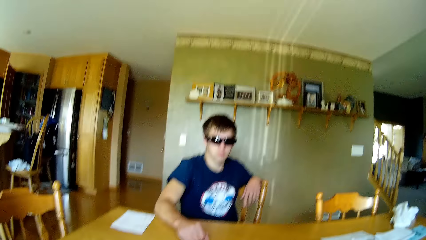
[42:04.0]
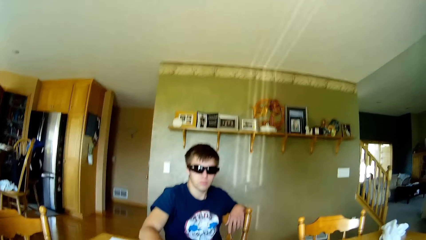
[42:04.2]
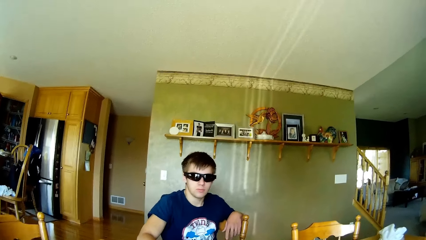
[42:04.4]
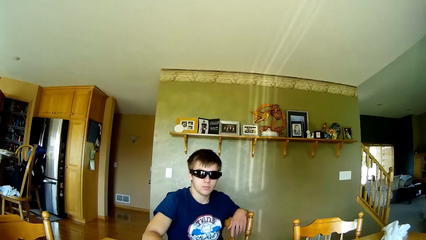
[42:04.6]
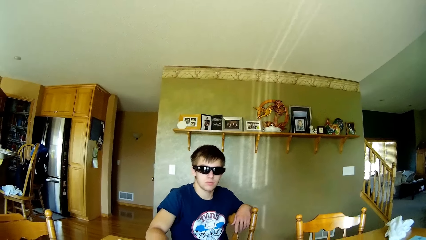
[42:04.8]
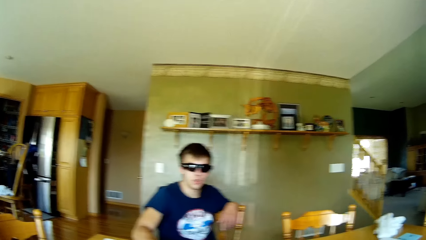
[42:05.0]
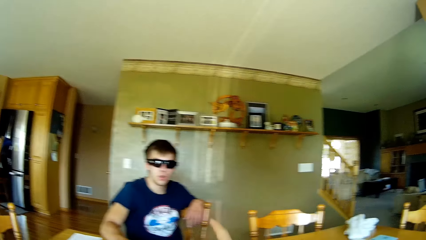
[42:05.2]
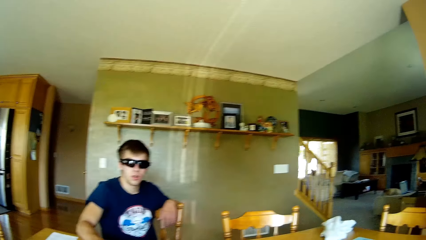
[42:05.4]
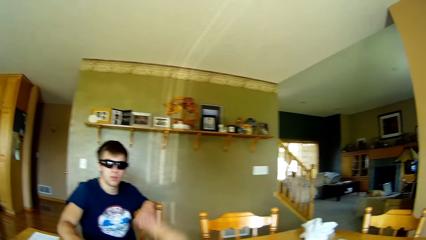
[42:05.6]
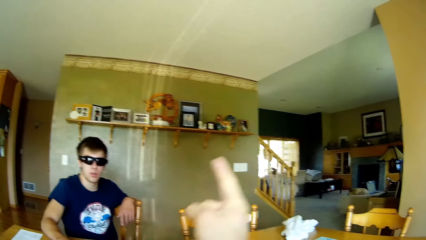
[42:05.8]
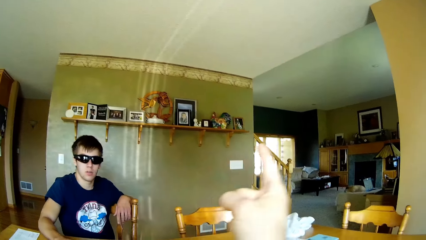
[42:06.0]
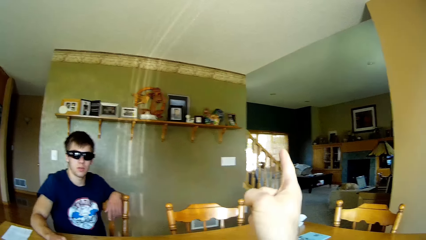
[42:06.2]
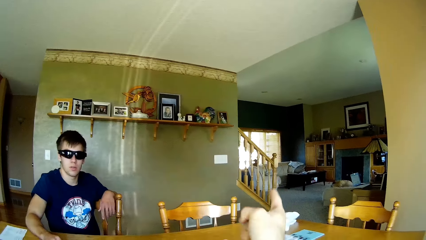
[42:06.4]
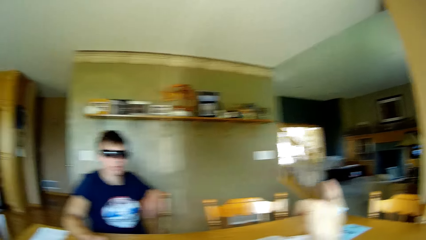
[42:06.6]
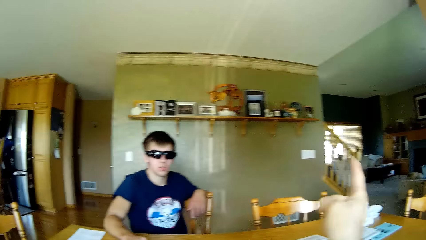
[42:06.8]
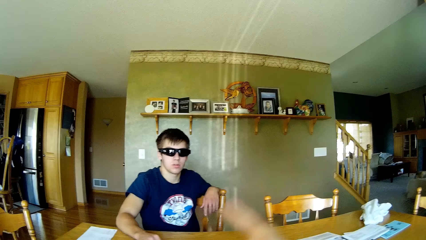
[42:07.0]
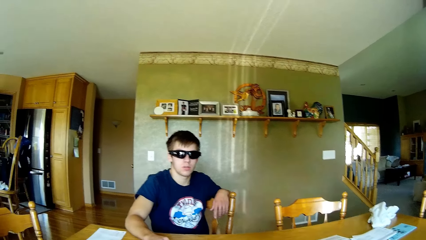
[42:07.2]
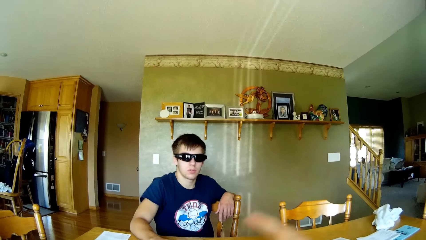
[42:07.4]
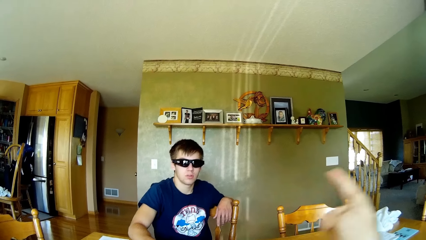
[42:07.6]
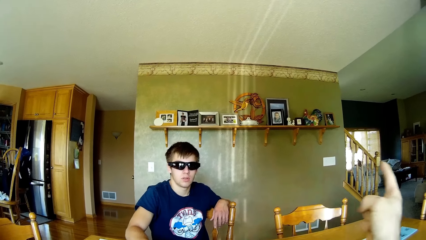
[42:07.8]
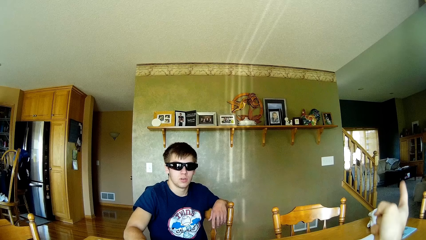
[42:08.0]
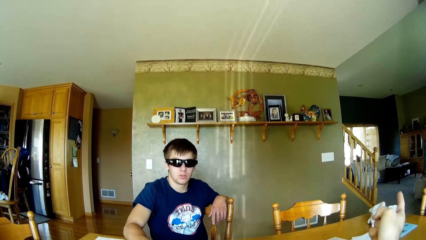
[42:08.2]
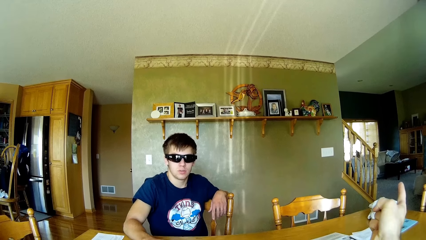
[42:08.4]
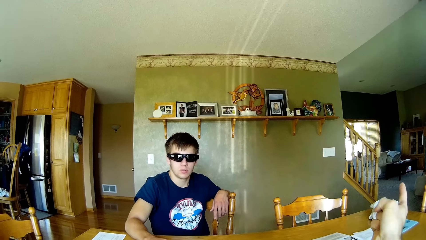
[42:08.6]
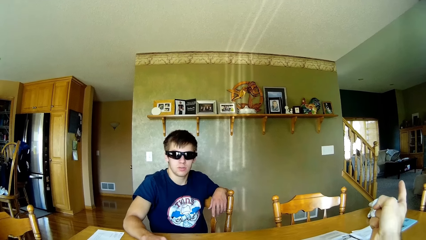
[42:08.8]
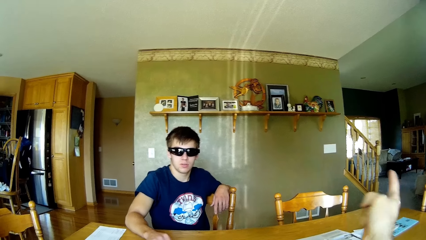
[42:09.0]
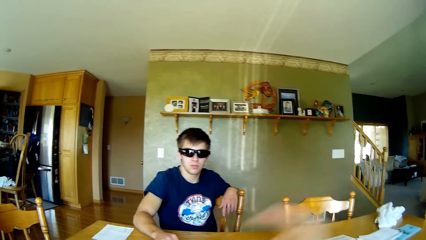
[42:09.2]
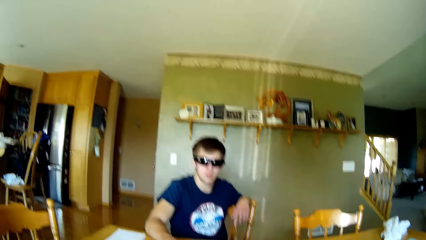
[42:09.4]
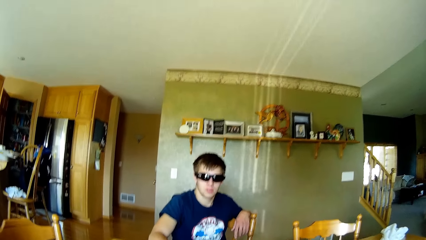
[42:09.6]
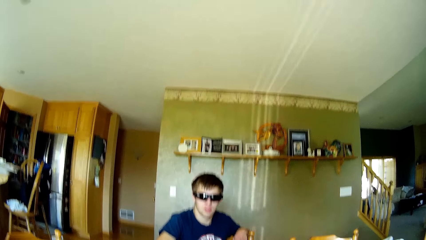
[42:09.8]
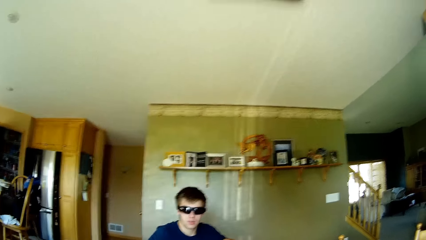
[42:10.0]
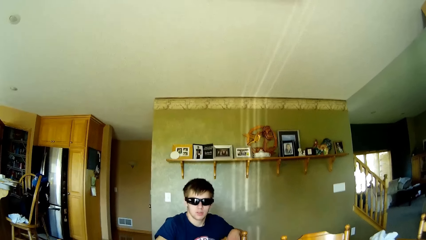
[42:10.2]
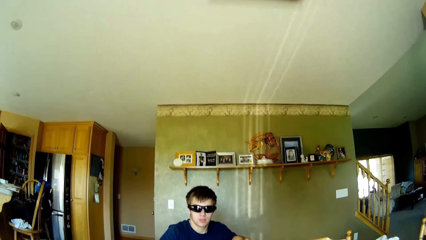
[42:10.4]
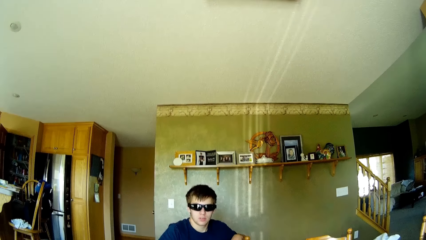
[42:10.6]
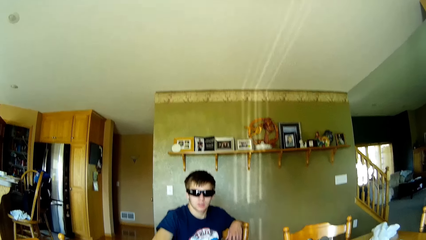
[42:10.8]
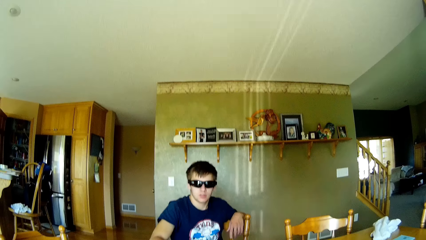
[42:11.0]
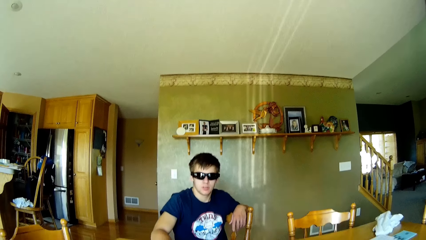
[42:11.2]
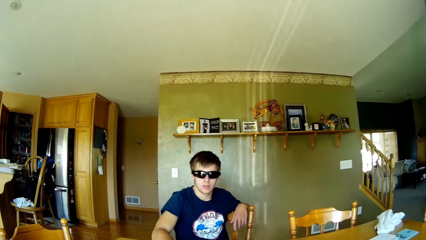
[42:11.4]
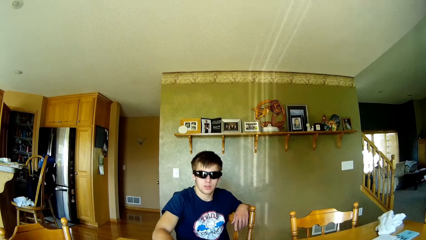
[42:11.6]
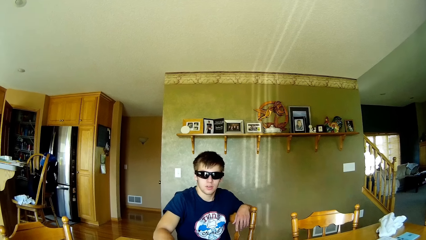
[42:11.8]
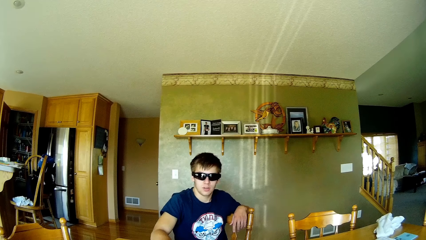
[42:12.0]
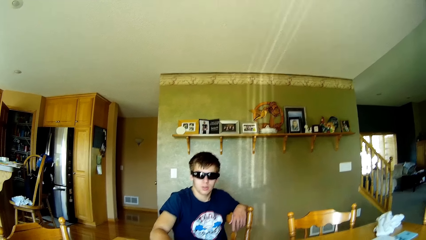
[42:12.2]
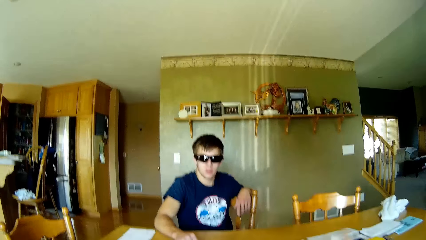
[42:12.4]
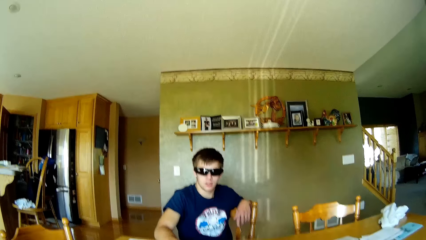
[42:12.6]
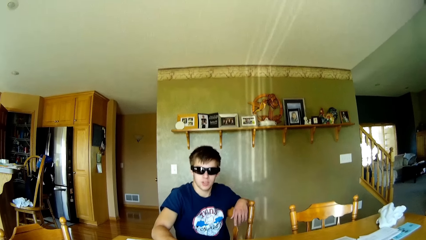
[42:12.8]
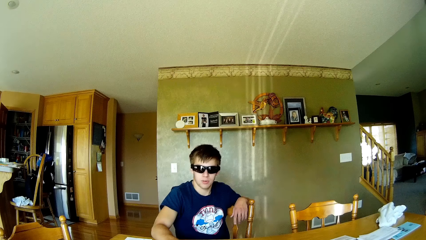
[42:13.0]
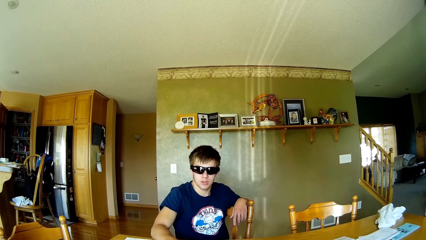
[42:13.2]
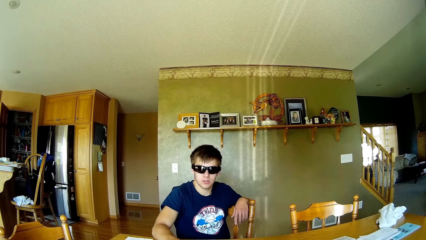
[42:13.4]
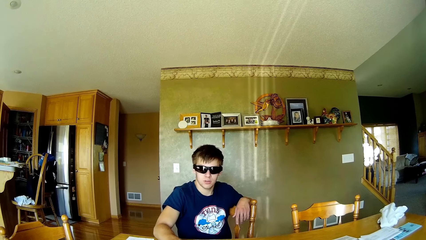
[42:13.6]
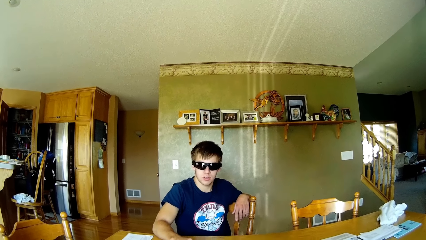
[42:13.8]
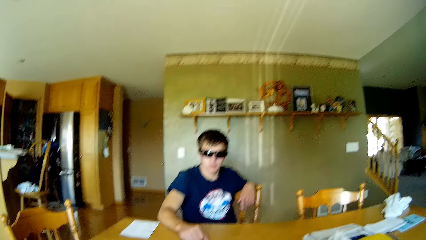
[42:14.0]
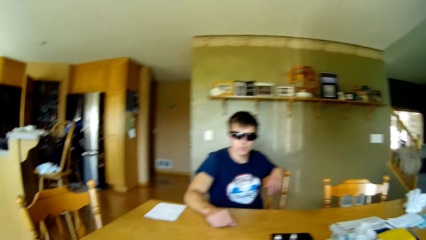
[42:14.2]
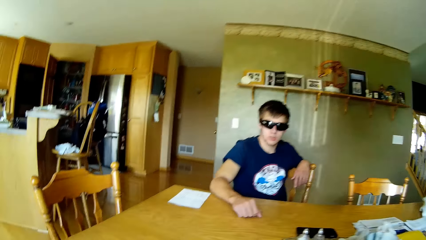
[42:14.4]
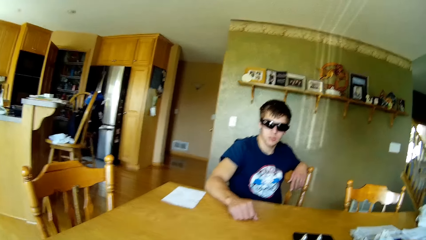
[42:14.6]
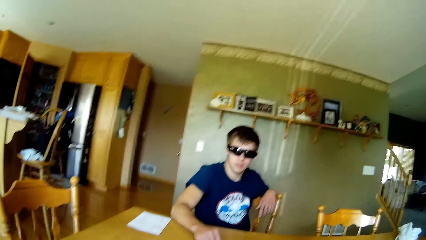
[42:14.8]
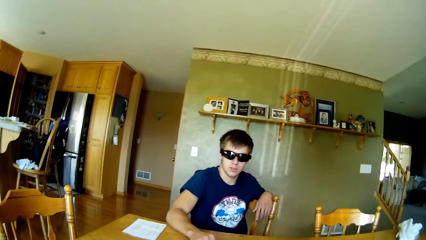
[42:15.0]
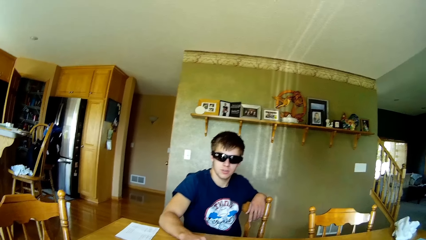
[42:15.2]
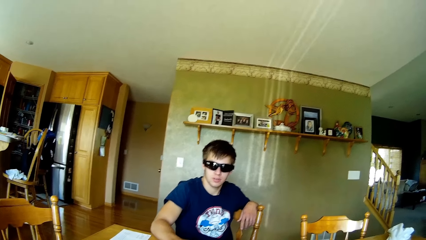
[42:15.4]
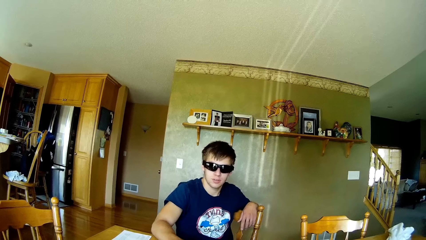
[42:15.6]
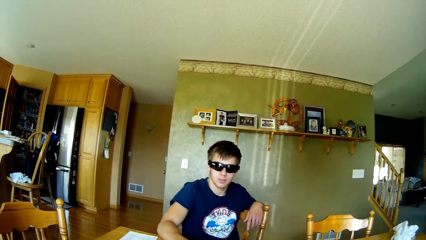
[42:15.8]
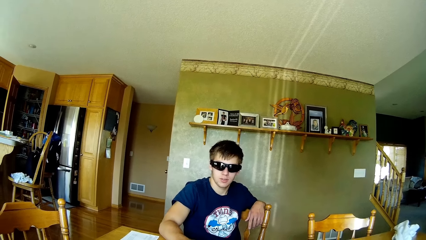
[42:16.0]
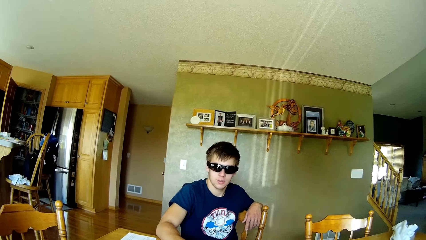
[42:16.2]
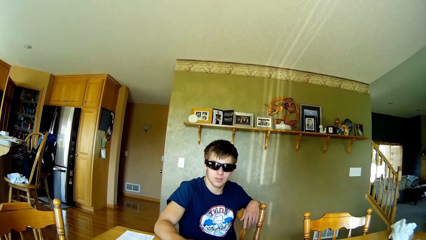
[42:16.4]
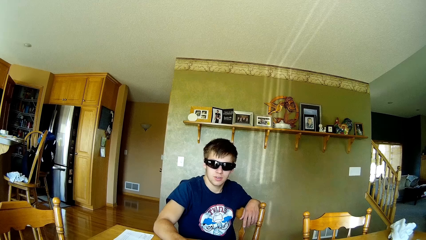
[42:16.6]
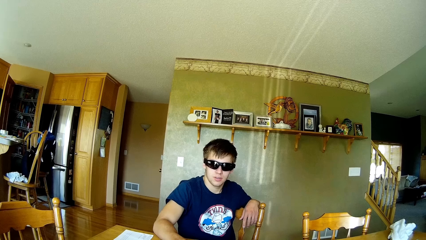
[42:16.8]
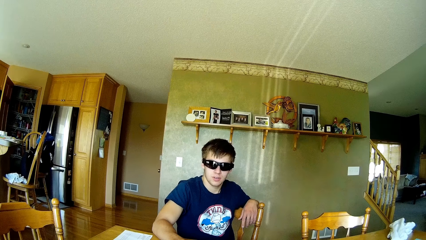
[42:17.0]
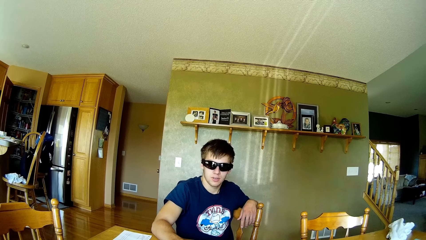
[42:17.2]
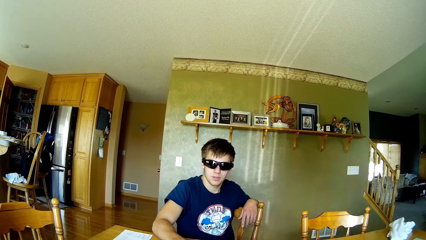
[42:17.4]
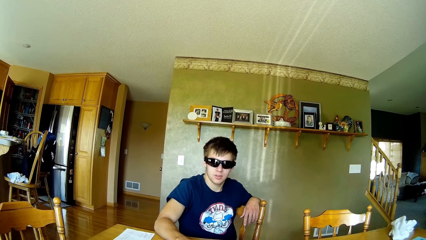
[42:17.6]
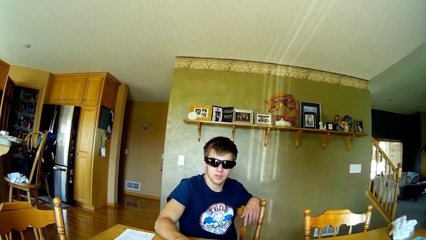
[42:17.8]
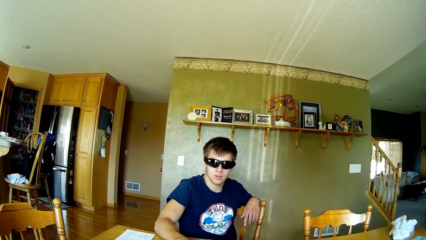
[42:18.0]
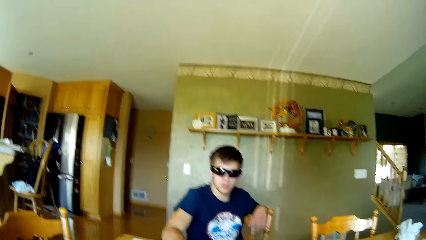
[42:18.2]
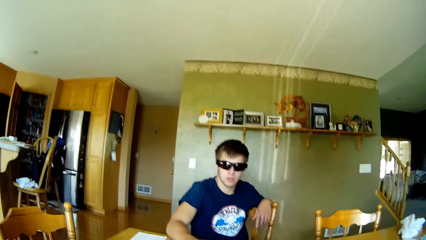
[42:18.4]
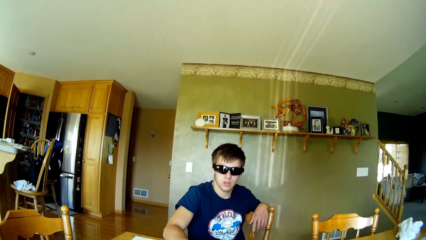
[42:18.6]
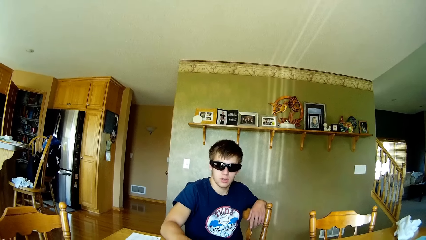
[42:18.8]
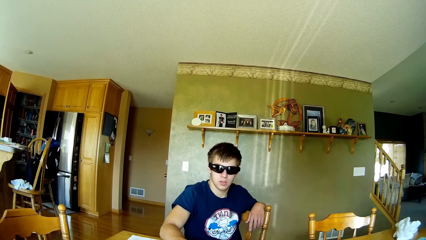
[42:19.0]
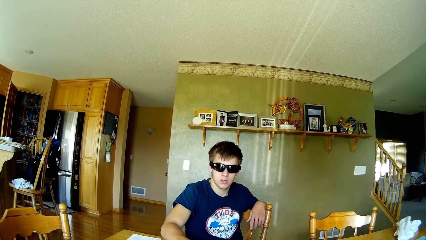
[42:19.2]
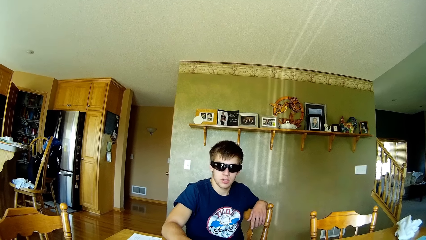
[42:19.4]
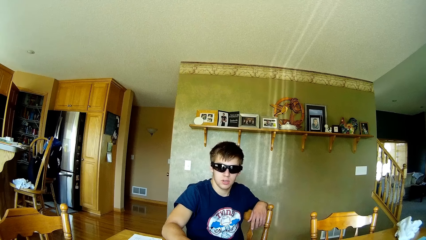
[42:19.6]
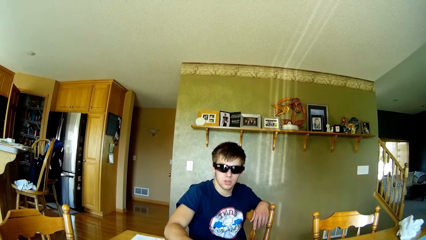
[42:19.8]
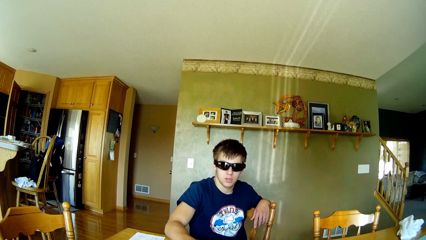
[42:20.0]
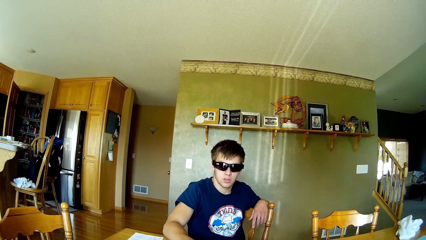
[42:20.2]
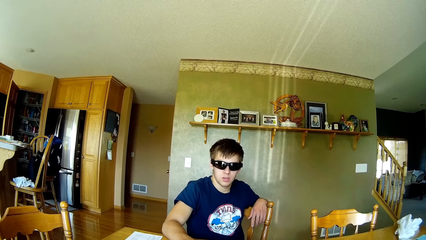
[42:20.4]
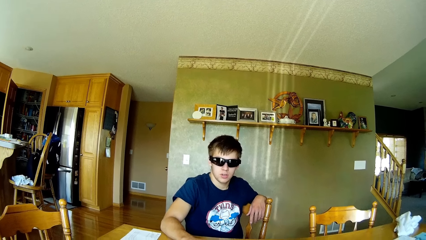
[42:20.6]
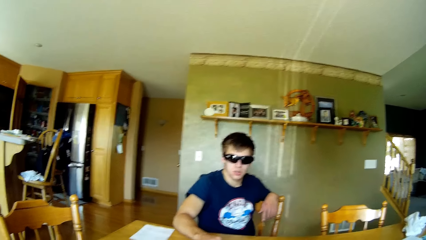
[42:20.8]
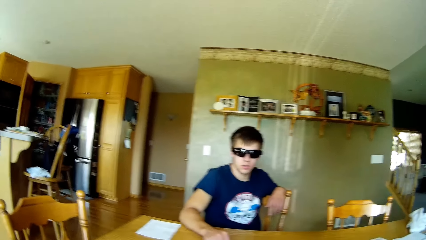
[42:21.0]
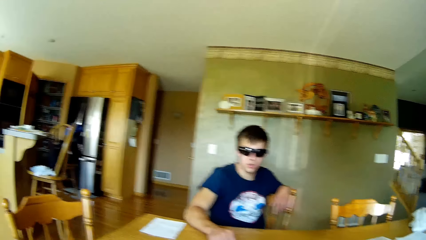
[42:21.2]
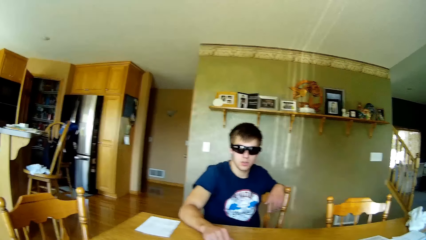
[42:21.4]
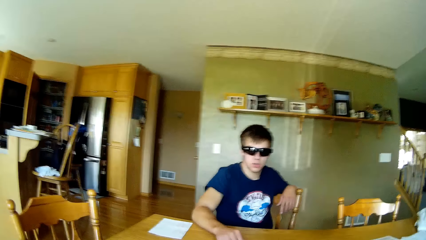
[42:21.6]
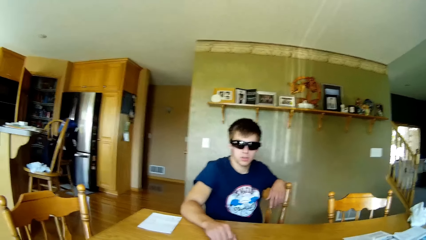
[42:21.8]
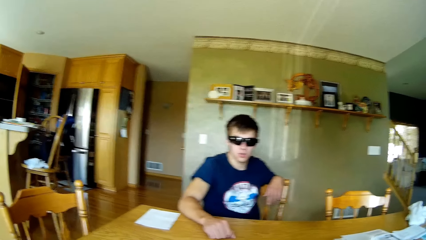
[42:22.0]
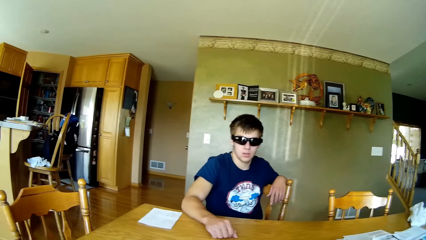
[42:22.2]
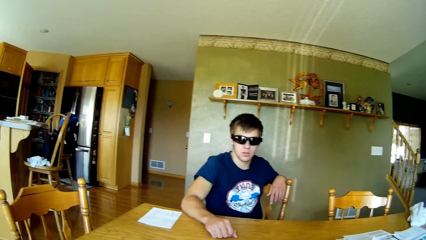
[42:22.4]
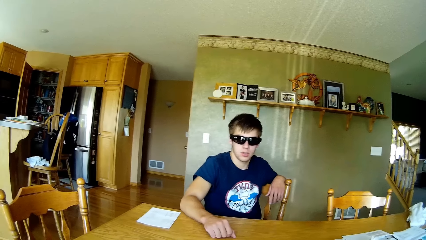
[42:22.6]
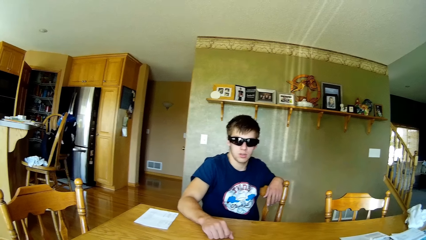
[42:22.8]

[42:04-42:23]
The camera wearer points at something with the right hand. He gestures using his hand. He moves the right hand. He talks to a man. He interacts with the man.
